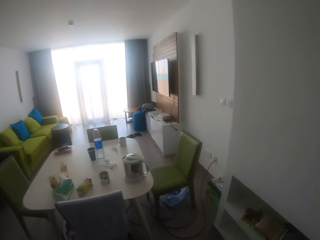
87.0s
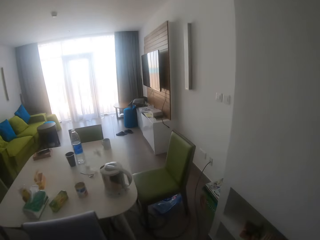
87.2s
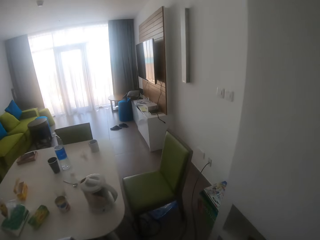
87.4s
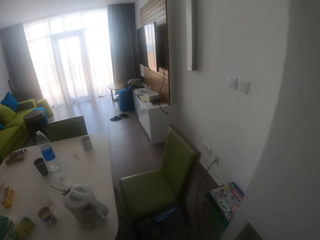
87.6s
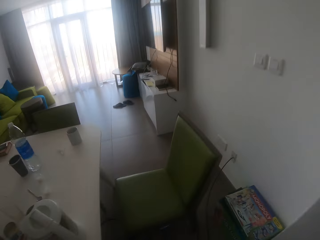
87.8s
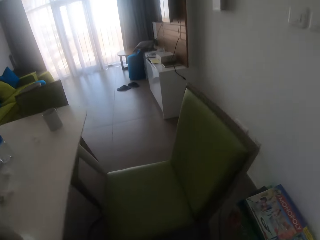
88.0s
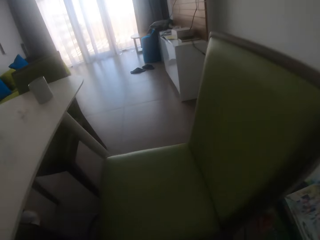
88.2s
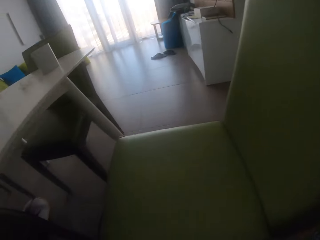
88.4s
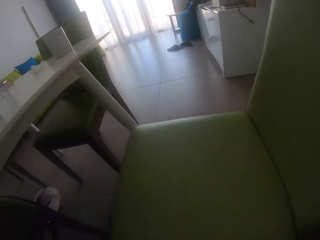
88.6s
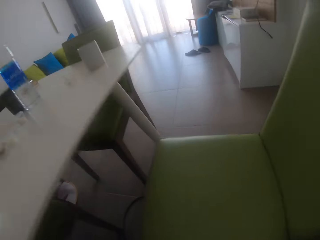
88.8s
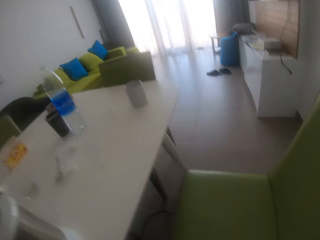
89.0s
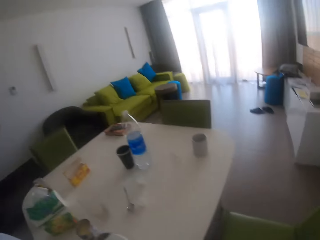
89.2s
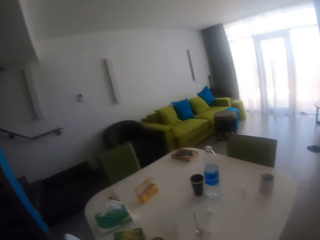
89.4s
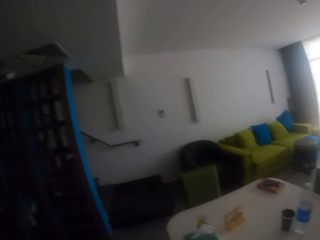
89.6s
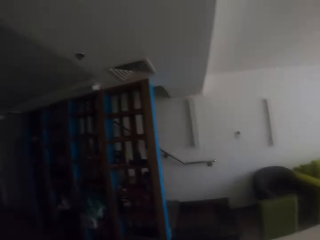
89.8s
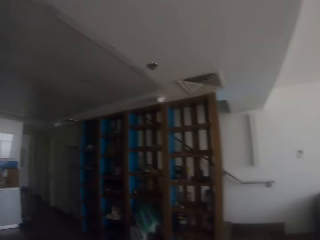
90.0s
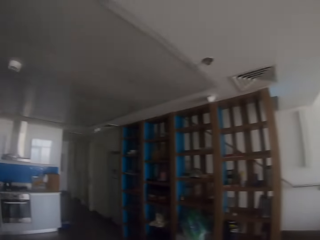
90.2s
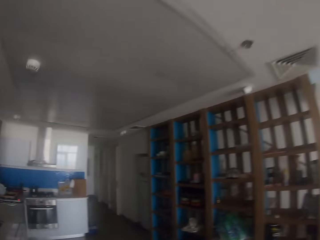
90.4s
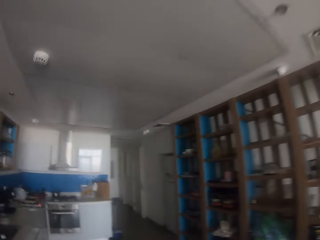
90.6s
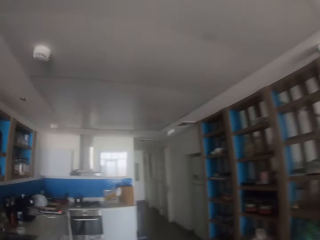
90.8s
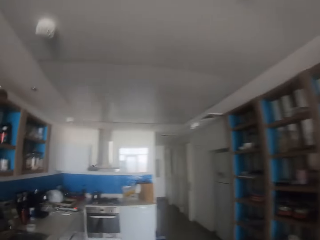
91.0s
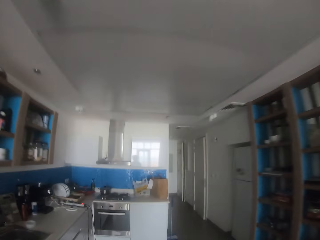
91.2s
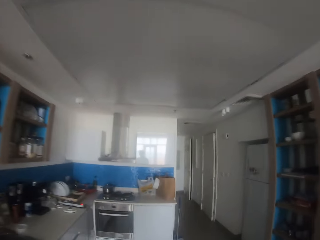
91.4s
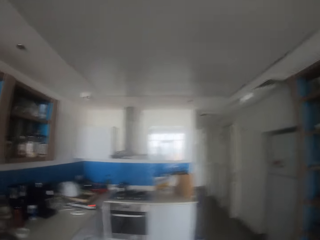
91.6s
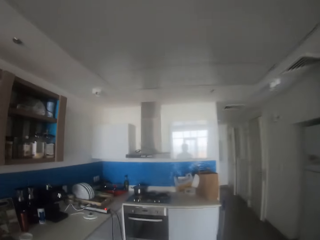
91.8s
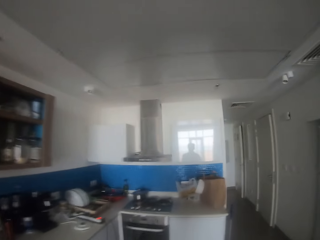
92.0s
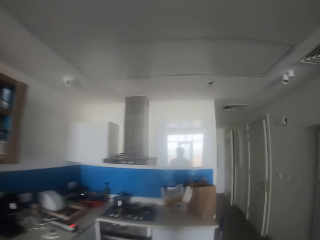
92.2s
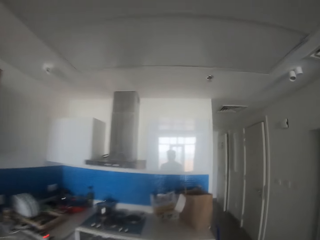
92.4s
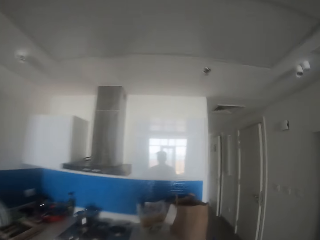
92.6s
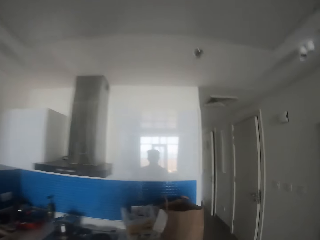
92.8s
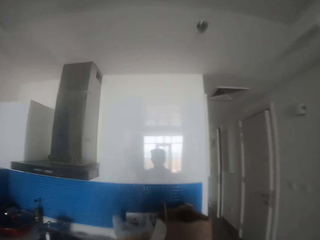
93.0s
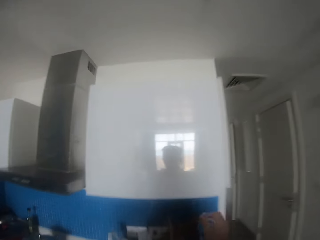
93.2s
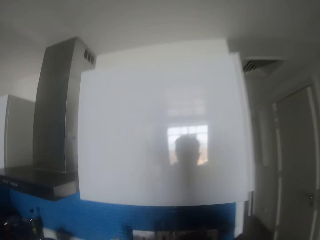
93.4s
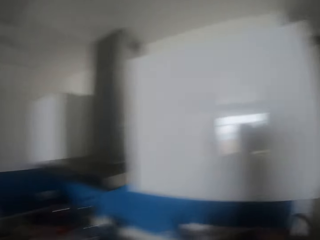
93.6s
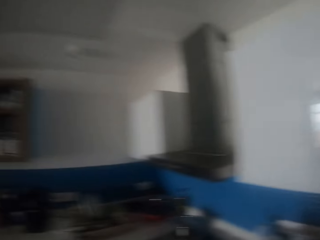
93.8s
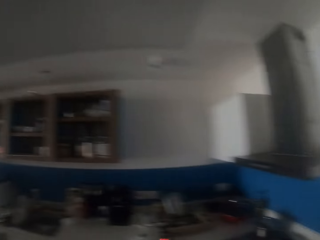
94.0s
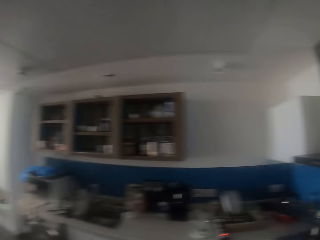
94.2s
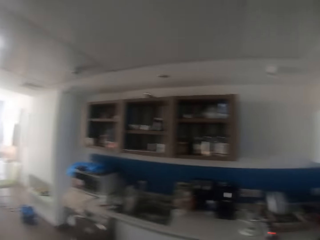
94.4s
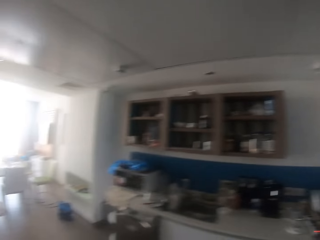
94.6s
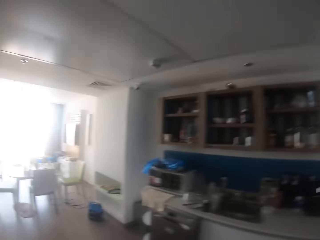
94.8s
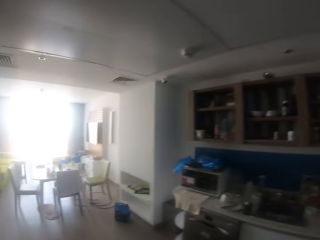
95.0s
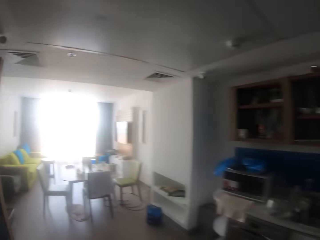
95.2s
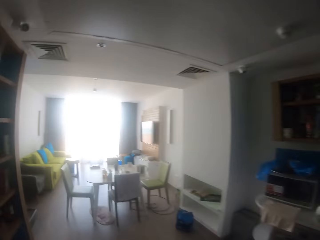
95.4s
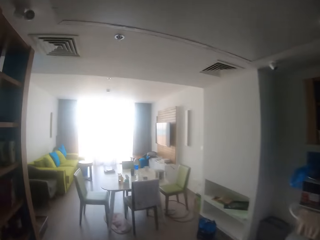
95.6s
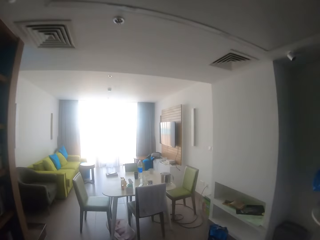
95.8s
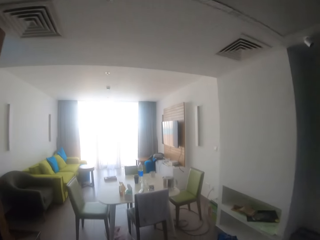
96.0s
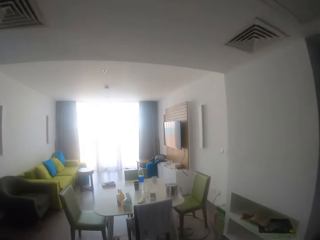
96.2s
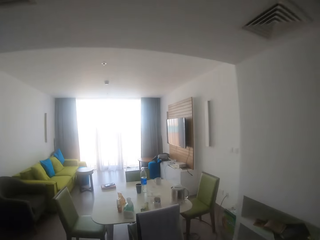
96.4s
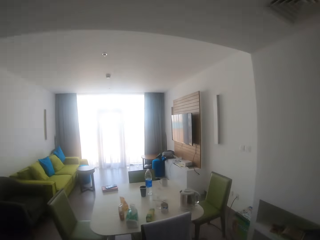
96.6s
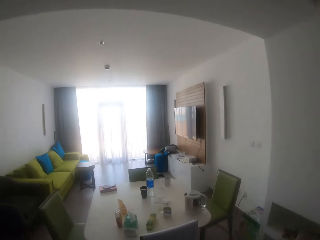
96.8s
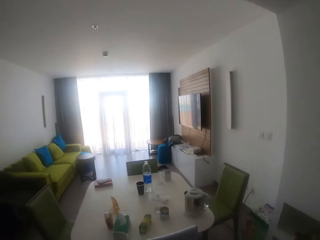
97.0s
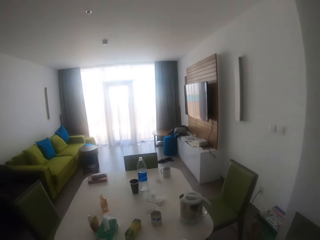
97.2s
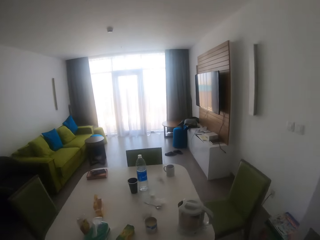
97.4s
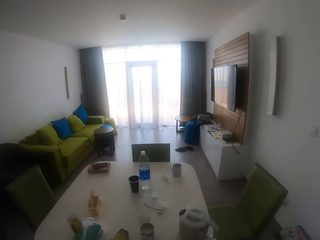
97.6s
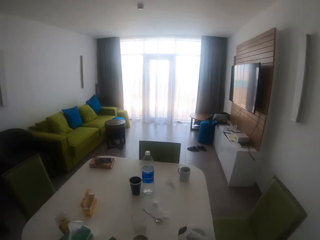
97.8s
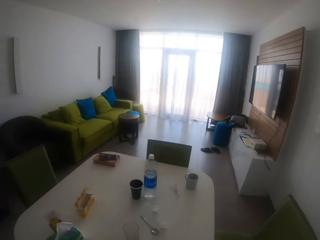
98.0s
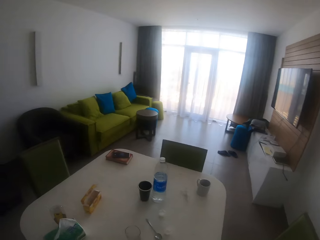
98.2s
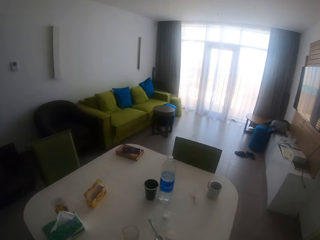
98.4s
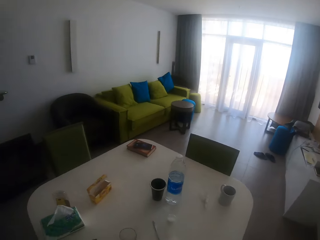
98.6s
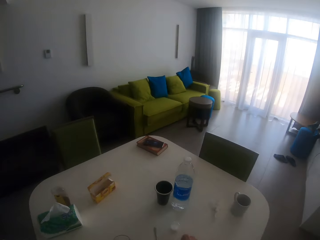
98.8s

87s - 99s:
The camera wearer throws trash in the shopping bag. They walk around in the room.

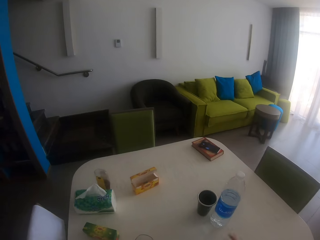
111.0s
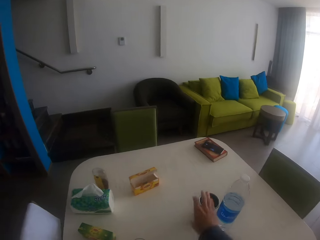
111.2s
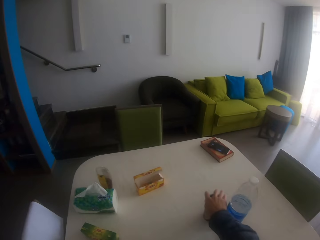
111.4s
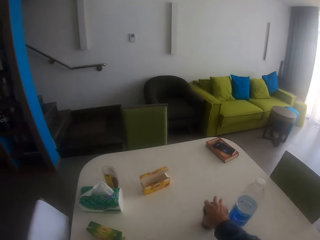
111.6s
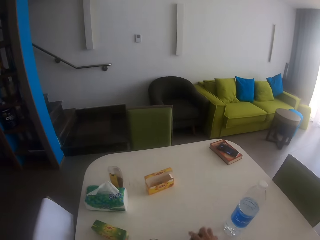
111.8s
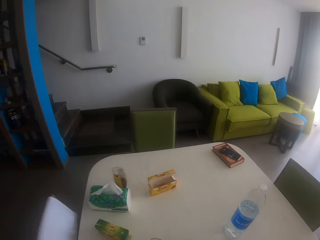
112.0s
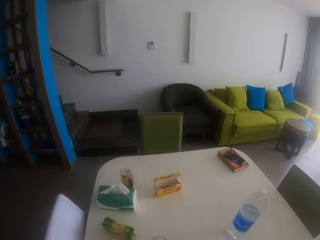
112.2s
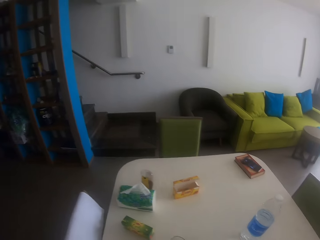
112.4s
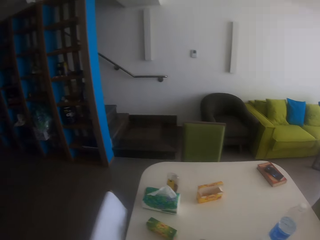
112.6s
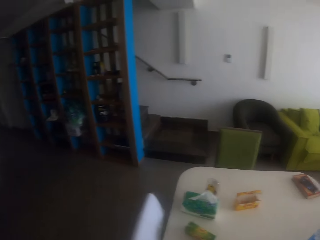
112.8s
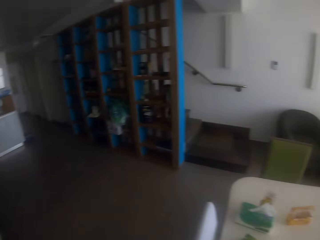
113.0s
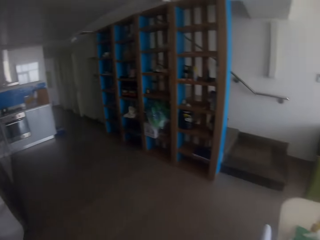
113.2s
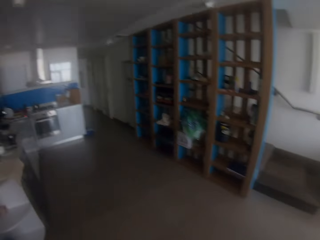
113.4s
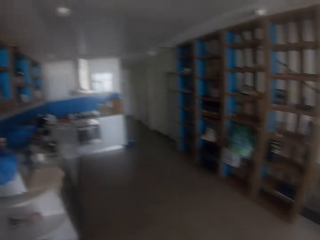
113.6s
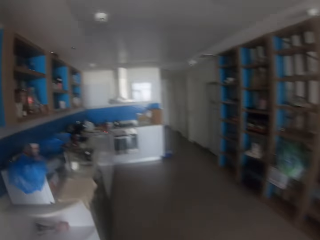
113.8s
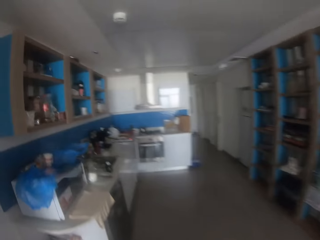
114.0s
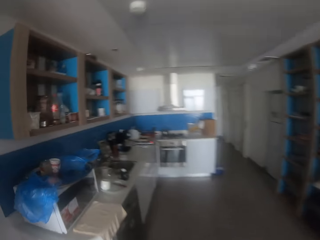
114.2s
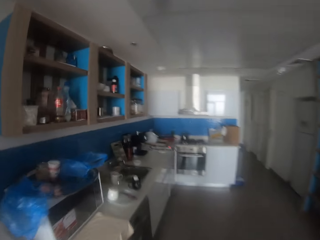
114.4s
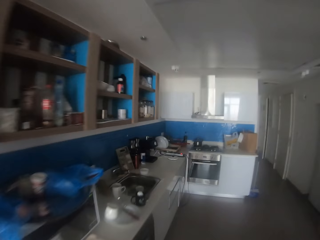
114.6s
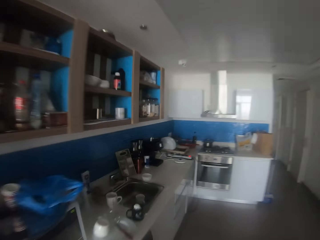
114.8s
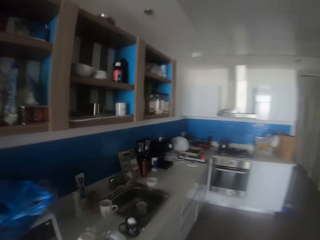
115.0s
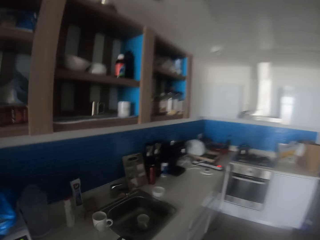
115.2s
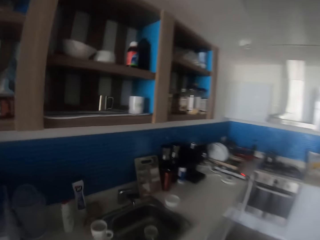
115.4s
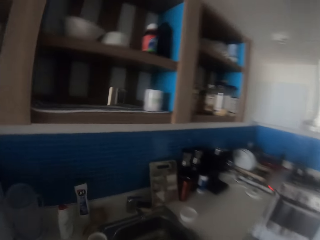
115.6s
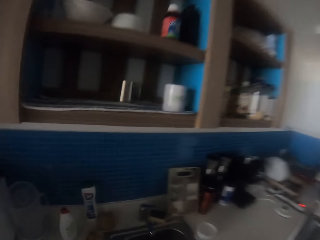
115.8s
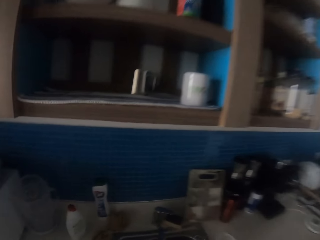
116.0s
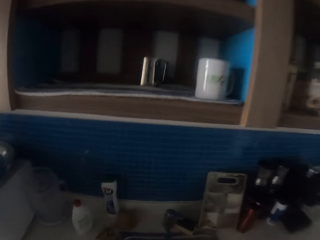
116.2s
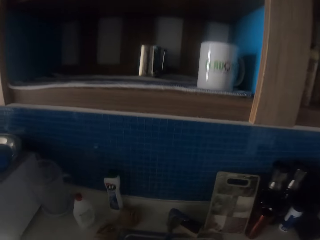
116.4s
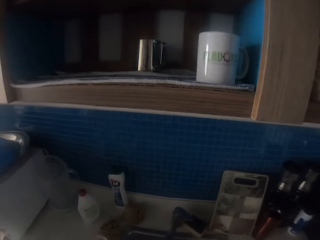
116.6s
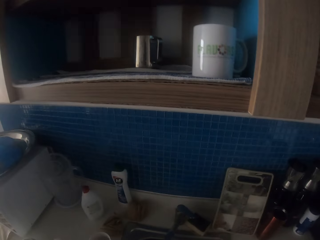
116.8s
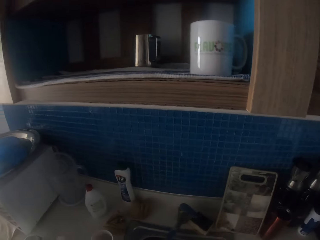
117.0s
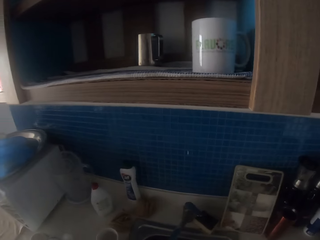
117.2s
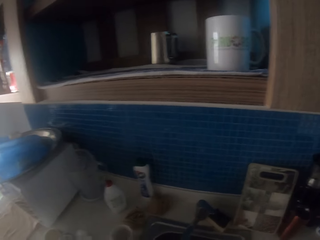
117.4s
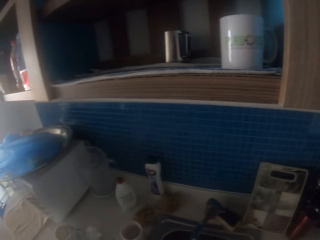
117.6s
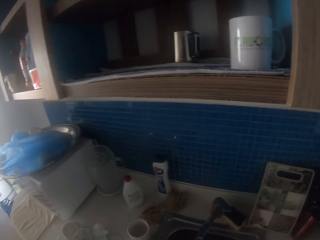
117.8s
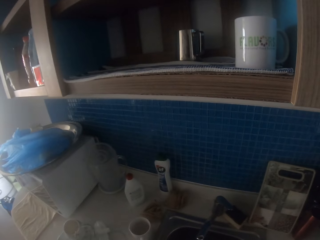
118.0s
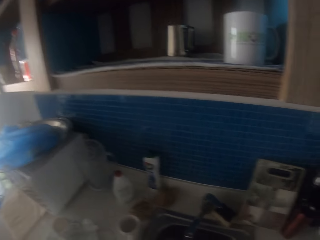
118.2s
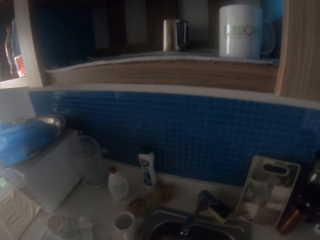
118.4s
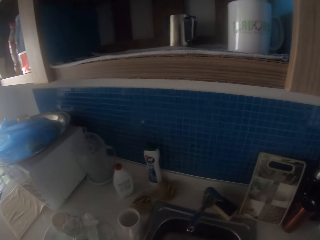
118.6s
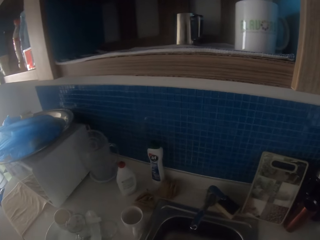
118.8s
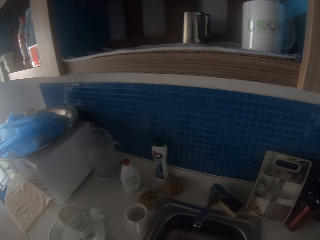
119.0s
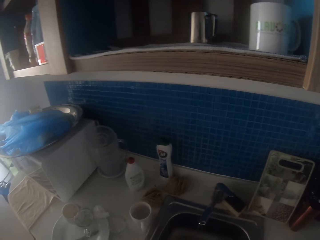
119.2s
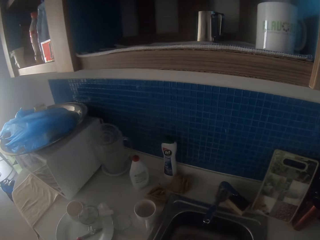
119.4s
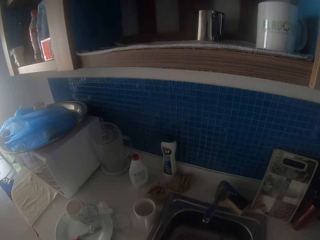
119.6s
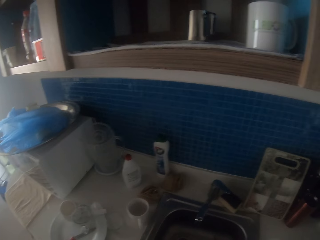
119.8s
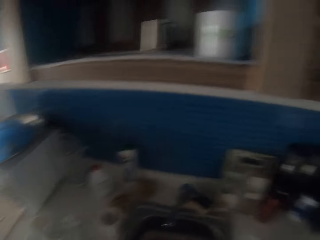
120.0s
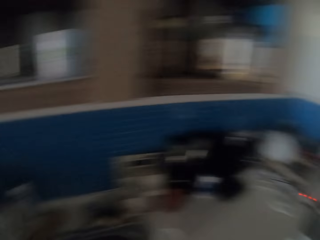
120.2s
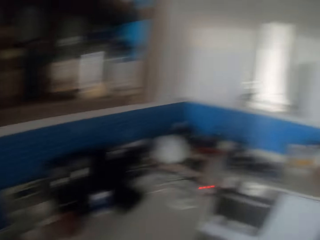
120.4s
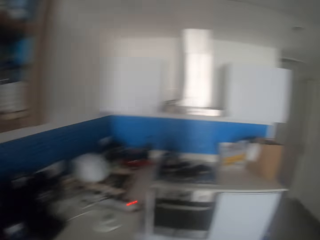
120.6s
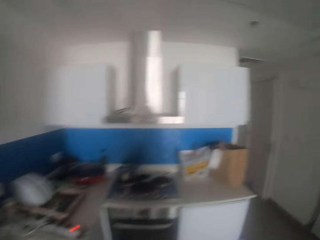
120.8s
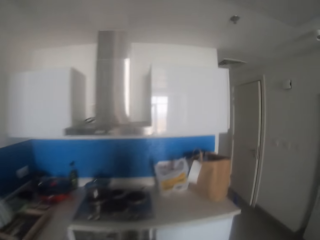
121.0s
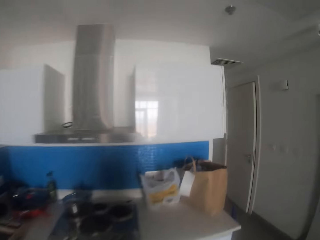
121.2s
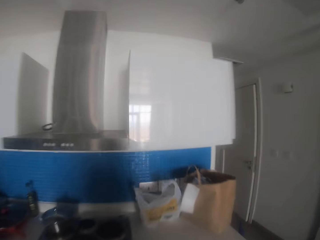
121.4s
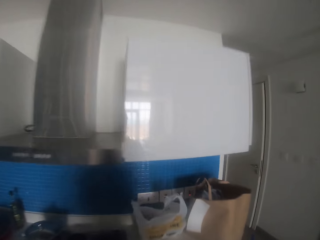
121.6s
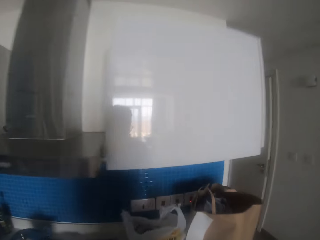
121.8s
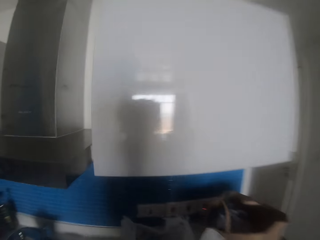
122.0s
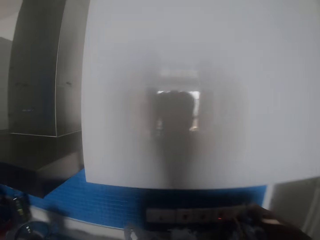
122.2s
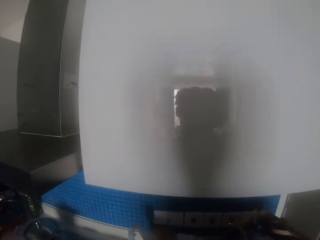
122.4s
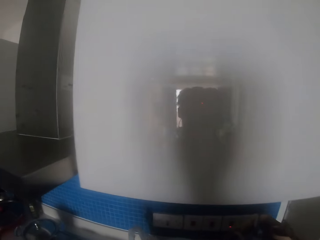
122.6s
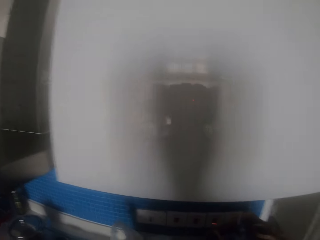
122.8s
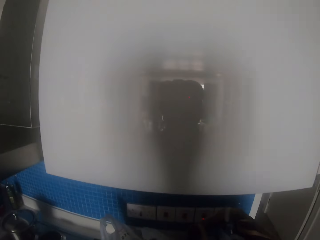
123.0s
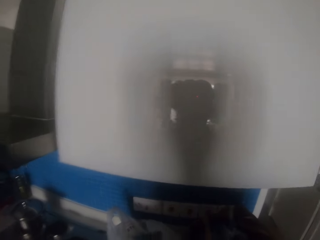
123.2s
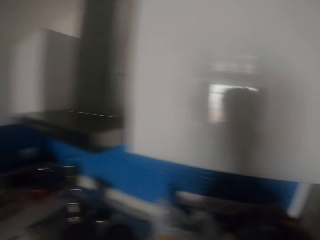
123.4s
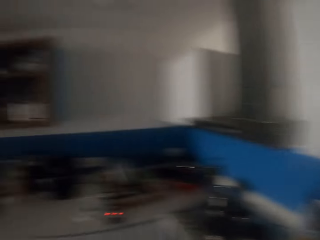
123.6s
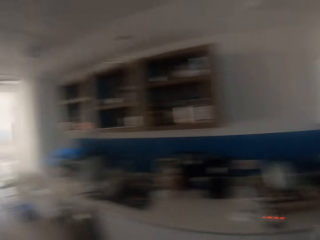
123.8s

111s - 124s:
The camera wearer picks up a tumbler. They walk around. They put the tumbler in the sink. They walk around.
